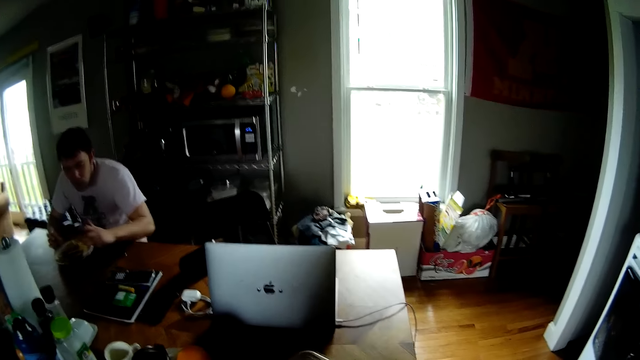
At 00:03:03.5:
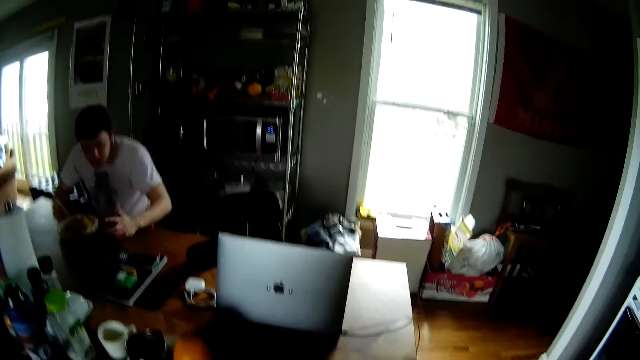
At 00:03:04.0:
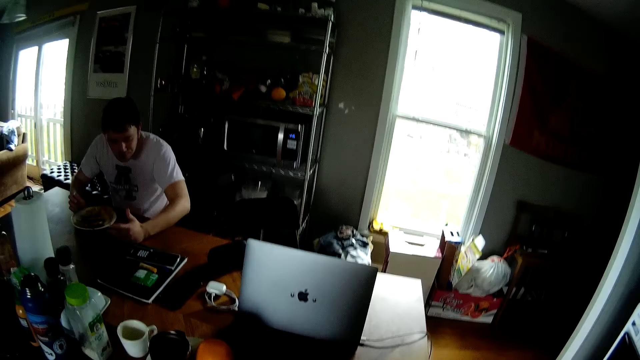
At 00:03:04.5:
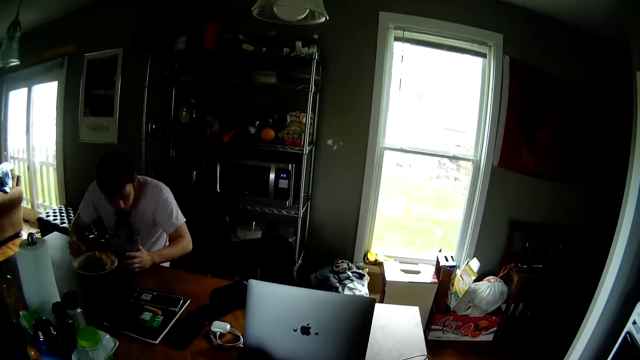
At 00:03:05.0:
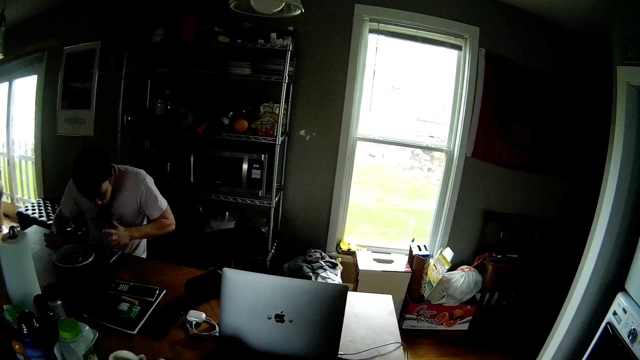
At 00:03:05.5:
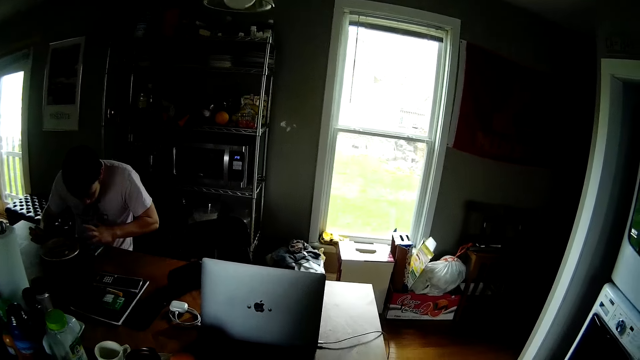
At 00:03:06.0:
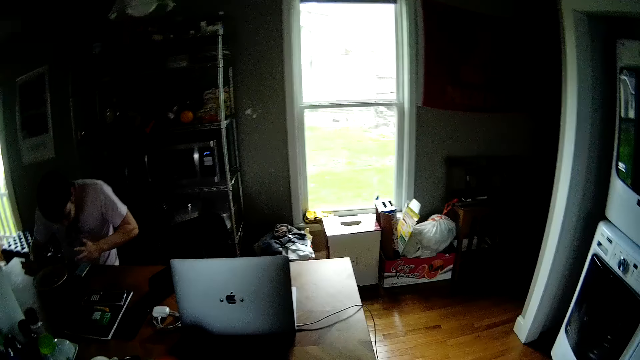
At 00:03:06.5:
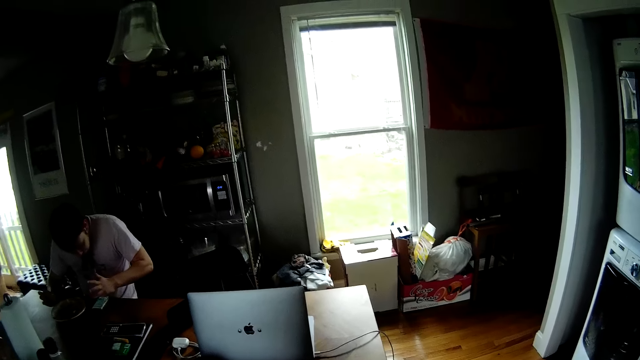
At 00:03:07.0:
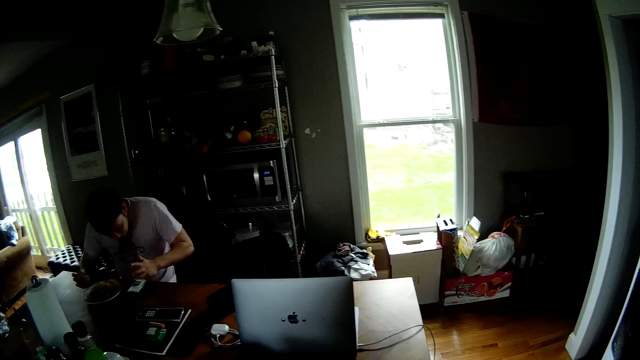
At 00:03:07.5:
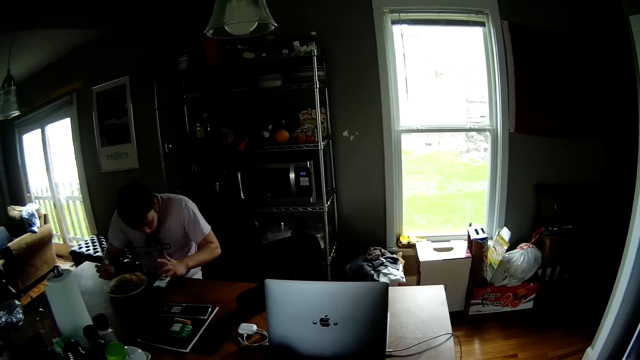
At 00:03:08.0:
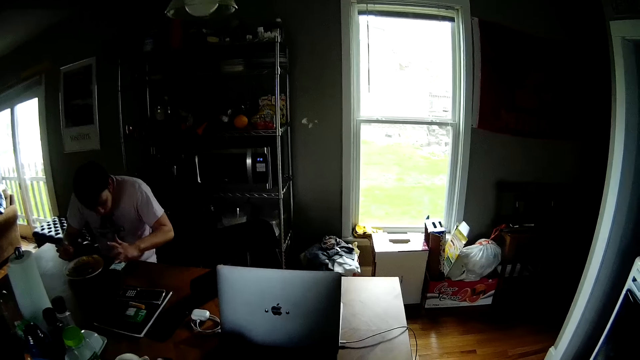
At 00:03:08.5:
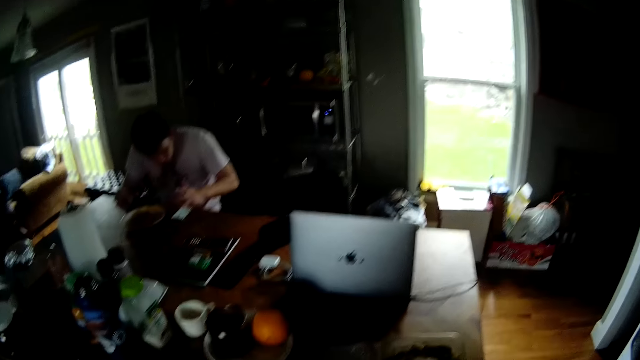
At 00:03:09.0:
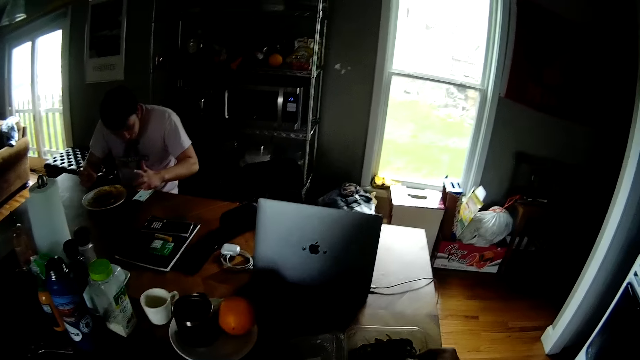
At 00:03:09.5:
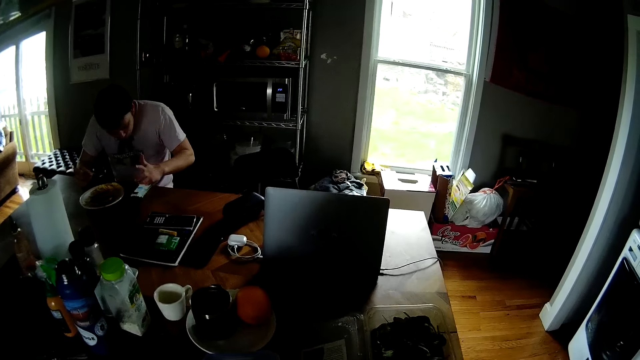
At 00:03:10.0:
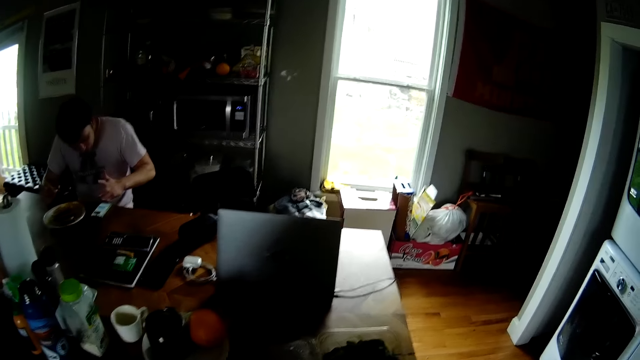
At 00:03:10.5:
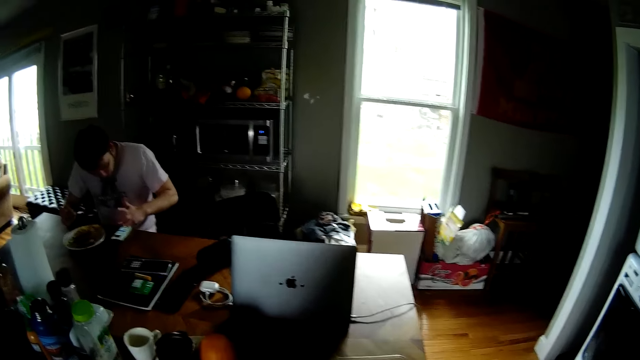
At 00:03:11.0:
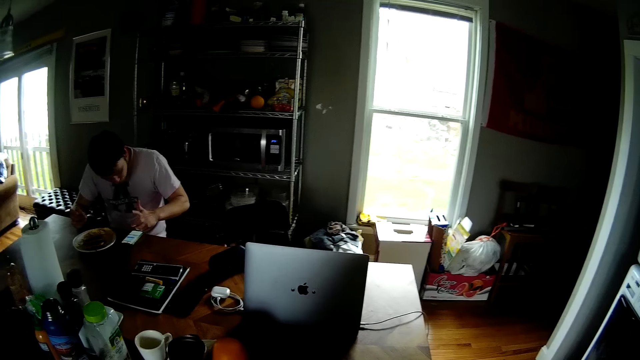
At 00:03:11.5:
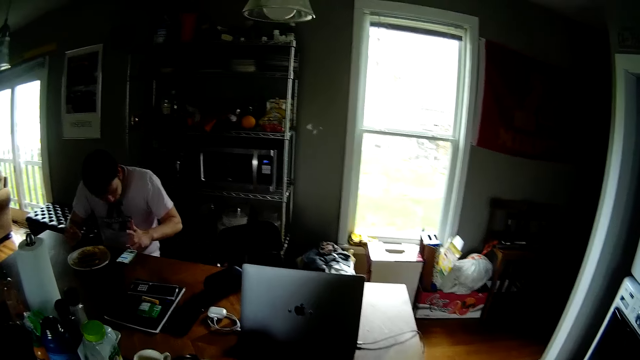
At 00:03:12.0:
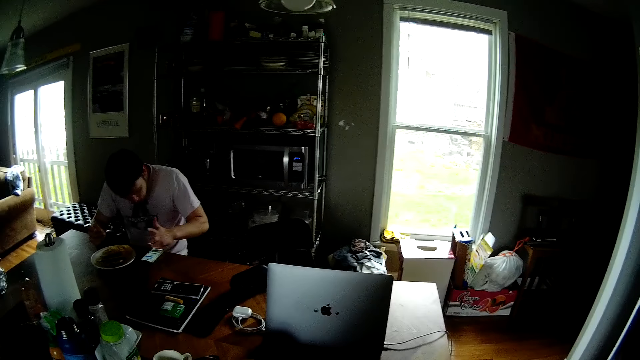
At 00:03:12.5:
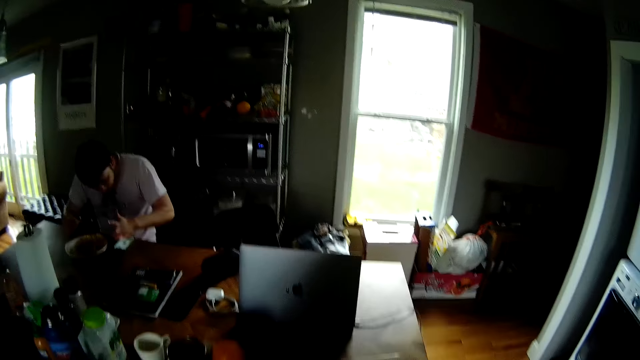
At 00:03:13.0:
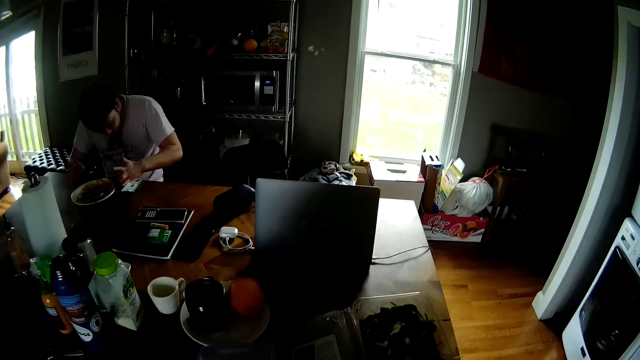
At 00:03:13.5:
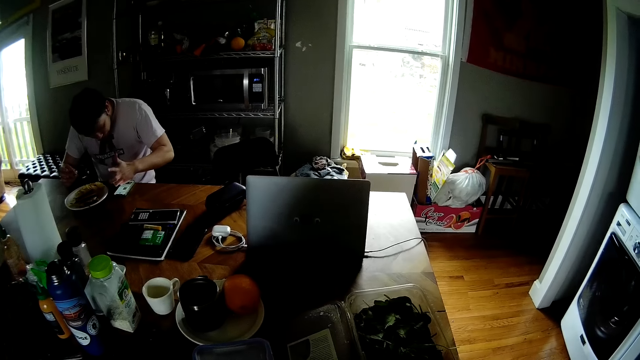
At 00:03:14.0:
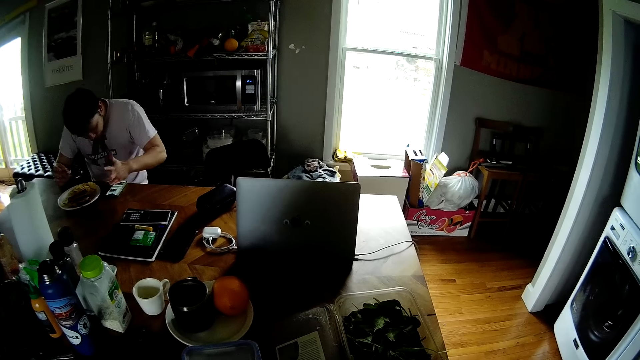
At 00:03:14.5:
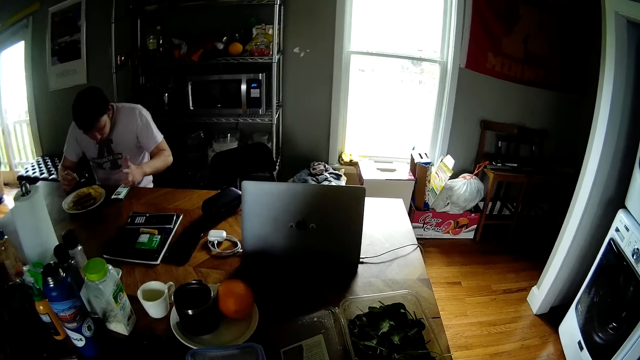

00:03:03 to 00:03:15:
The man operates the phone with his left hand. The camera wearer moves a hand up.

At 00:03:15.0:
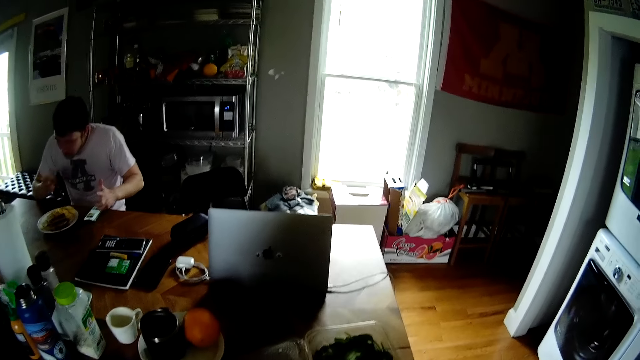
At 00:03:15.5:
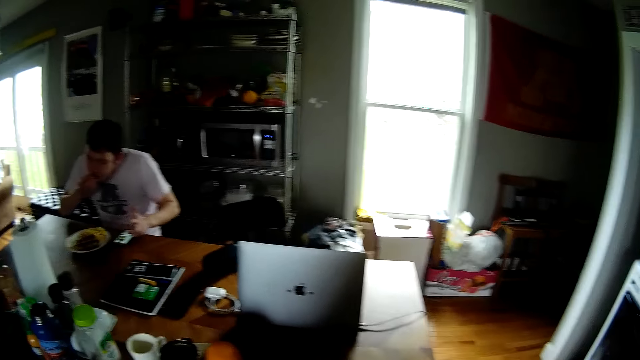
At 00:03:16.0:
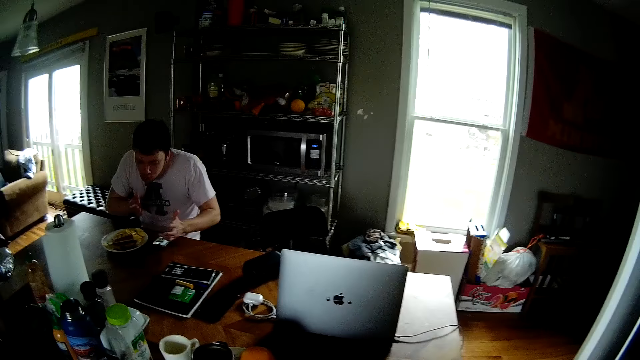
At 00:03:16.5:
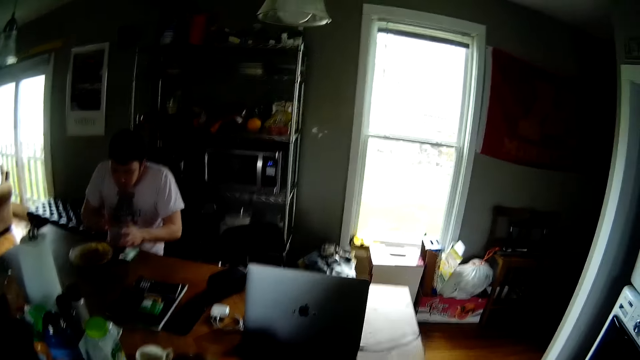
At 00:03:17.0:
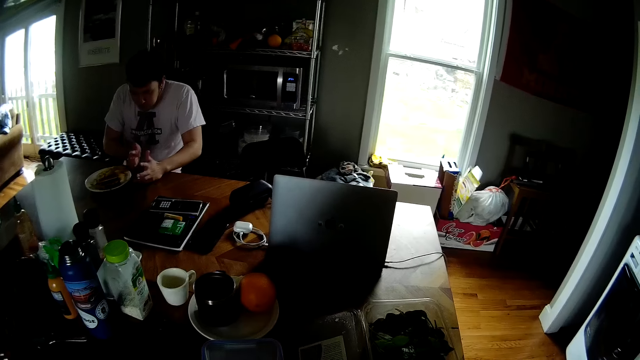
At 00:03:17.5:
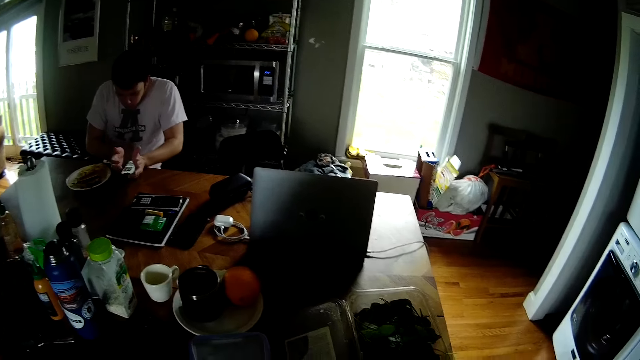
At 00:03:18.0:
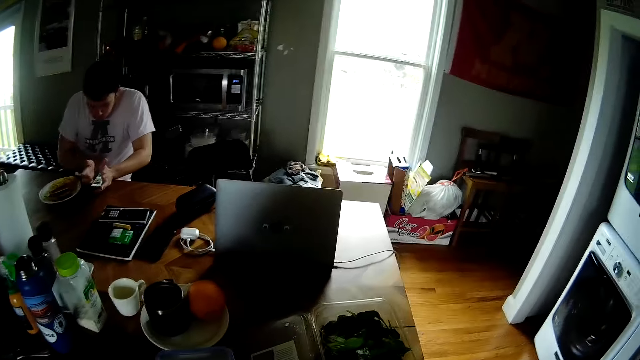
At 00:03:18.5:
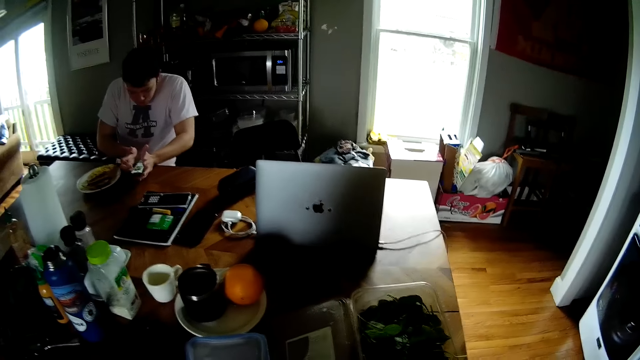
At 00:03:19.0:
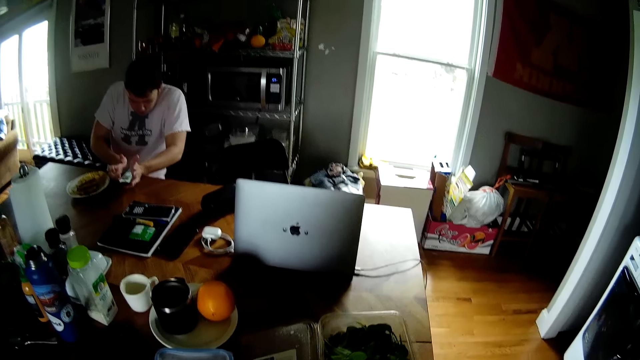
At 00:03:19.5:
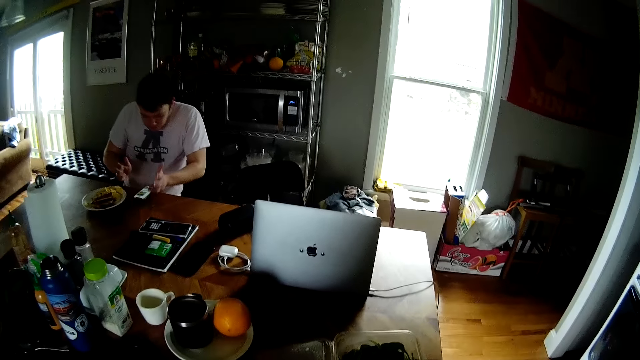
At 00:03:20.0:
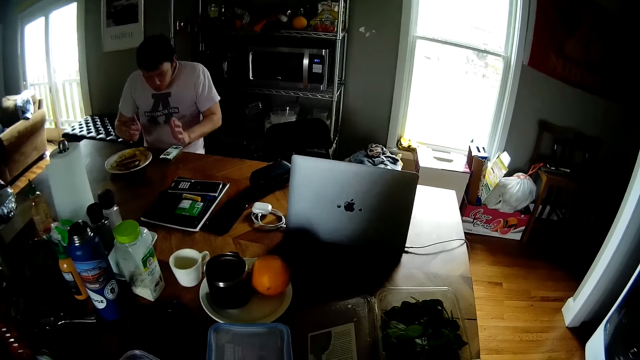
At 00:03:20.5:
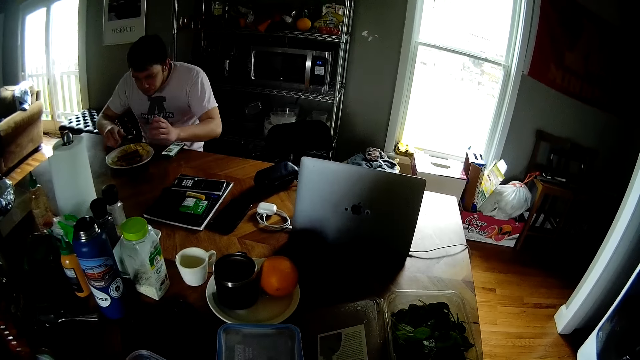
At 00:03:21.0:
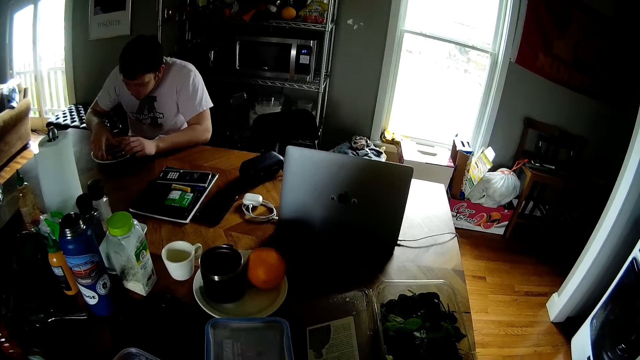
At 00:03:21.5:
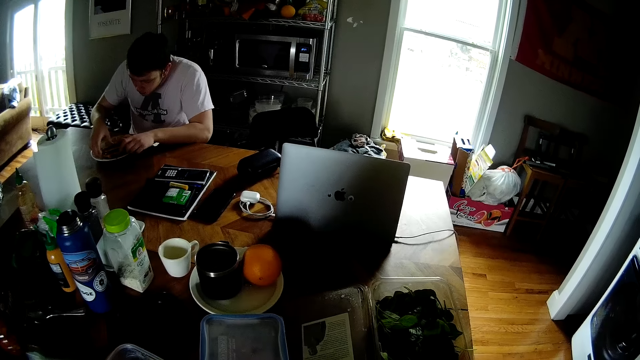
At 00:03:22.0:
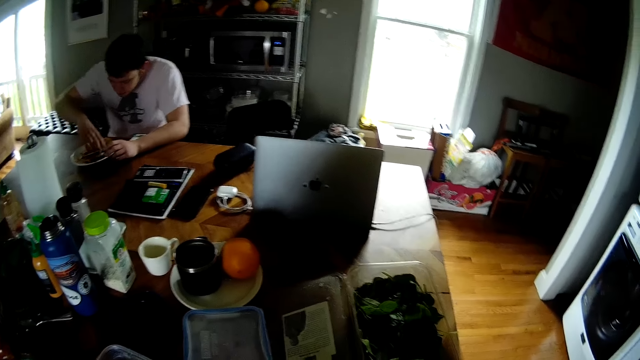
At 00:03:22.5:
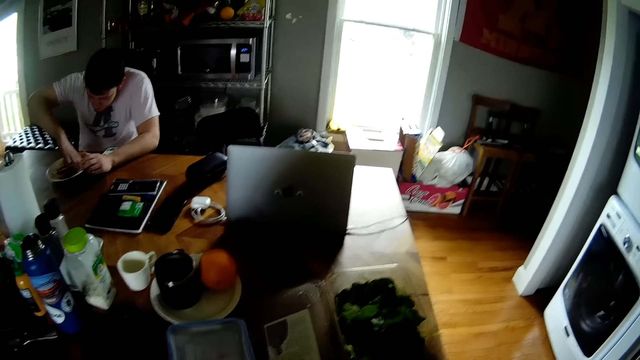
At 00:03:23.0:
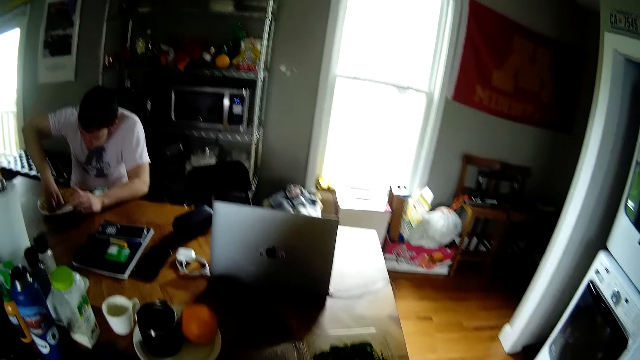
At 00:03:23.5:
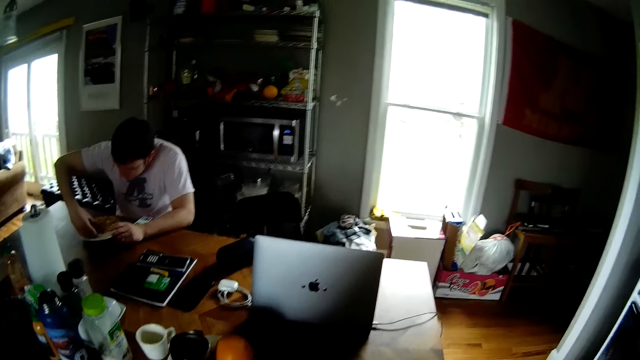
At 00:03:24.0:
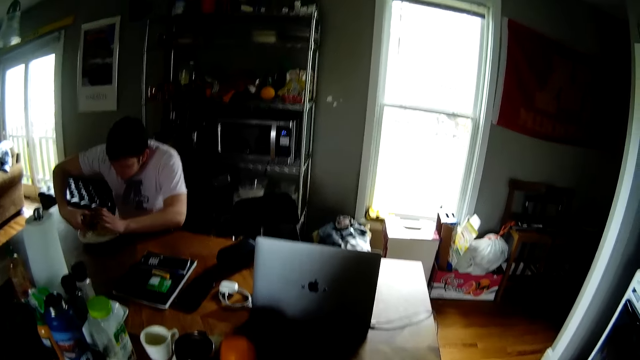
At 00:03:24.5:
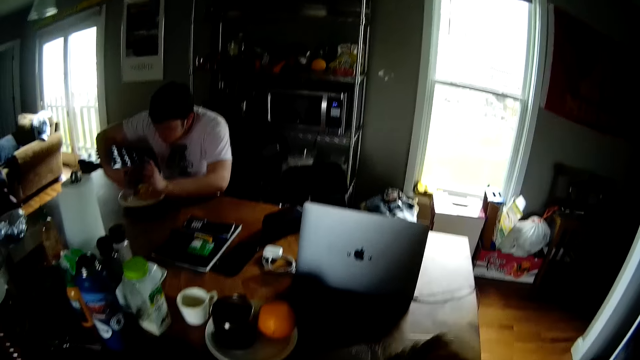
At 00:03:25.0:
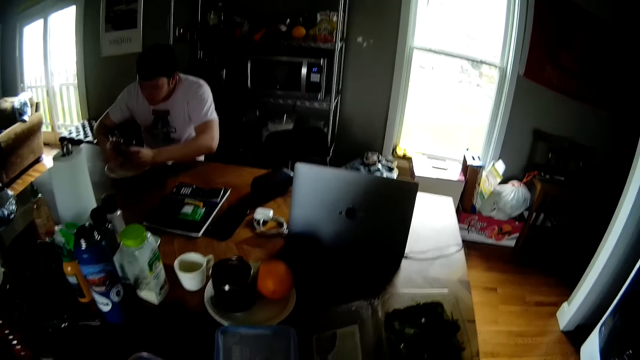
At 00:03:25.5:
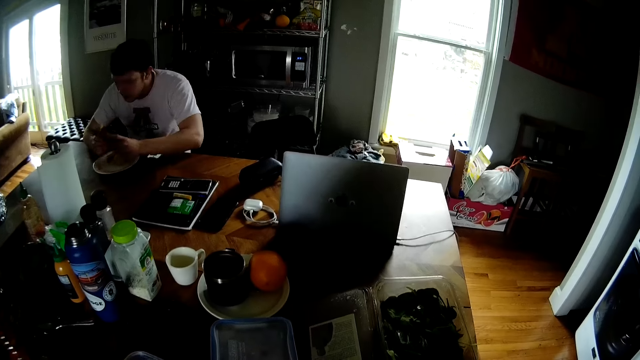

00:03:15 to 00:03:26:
The man takes the sandwich from the plate with both hands.
